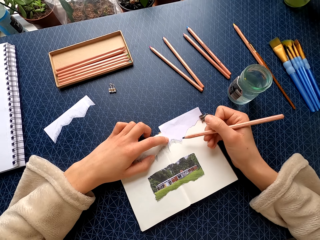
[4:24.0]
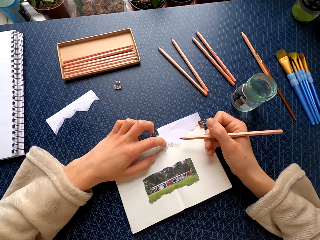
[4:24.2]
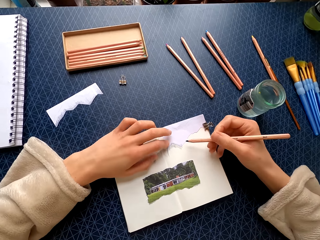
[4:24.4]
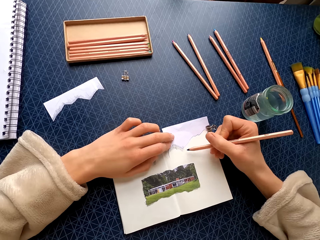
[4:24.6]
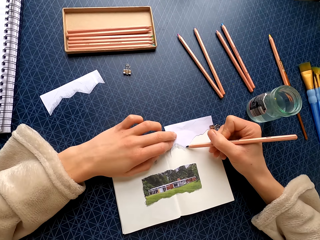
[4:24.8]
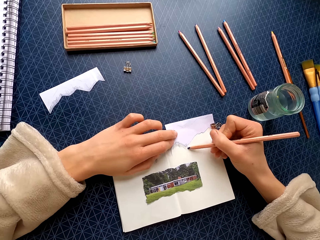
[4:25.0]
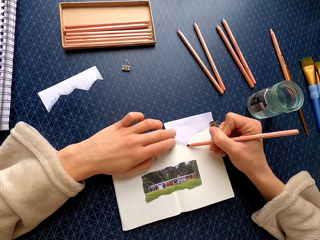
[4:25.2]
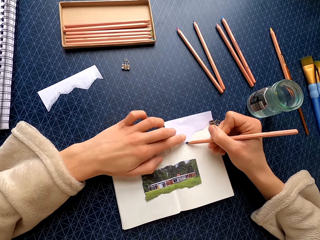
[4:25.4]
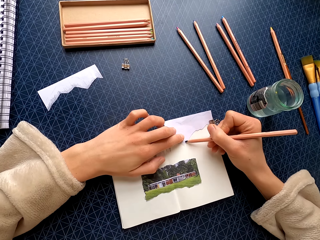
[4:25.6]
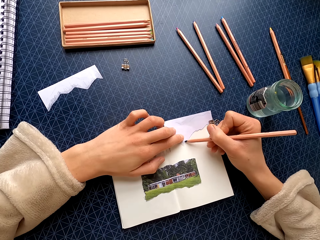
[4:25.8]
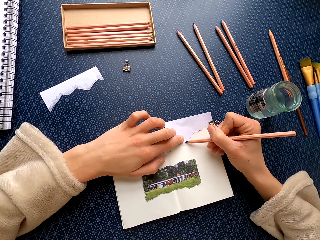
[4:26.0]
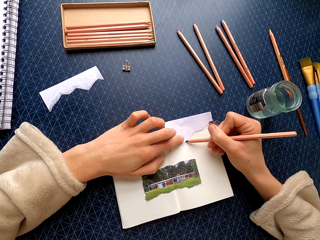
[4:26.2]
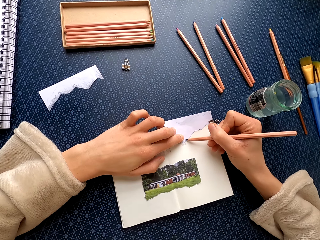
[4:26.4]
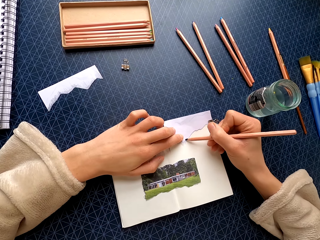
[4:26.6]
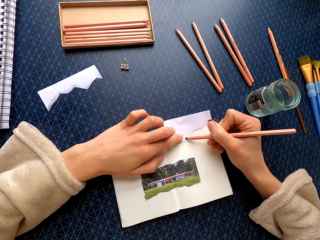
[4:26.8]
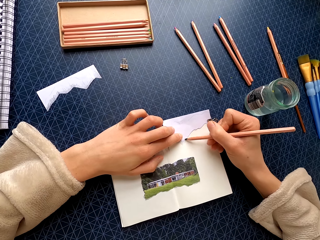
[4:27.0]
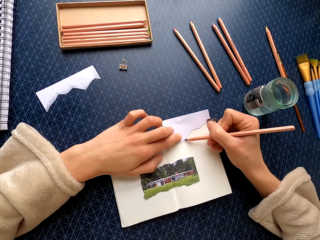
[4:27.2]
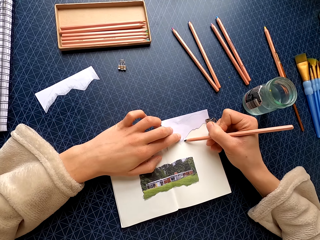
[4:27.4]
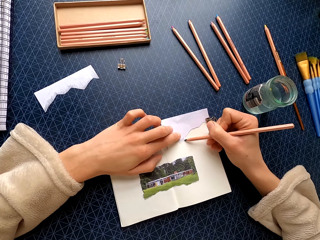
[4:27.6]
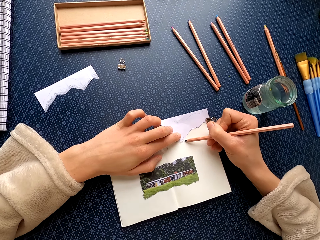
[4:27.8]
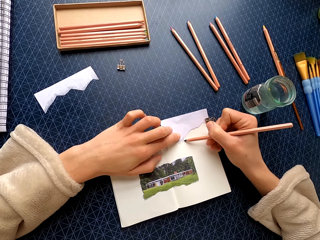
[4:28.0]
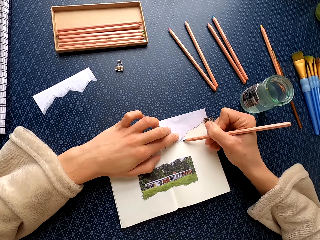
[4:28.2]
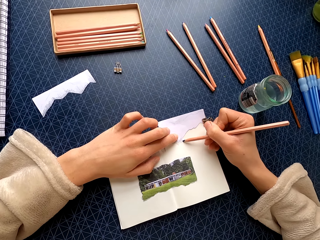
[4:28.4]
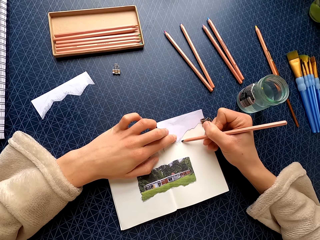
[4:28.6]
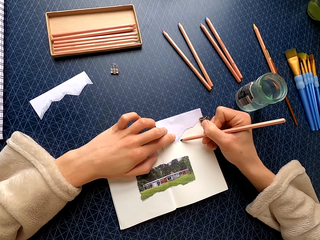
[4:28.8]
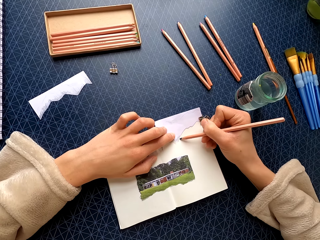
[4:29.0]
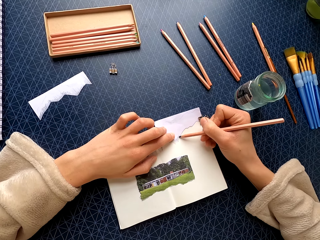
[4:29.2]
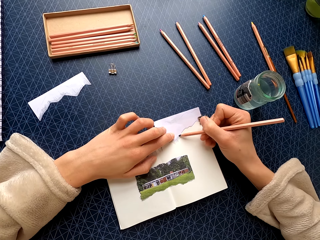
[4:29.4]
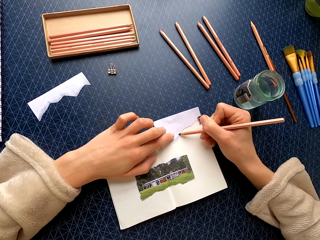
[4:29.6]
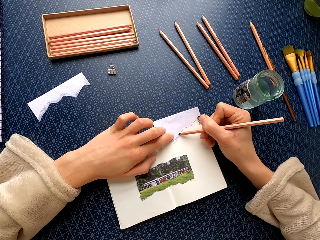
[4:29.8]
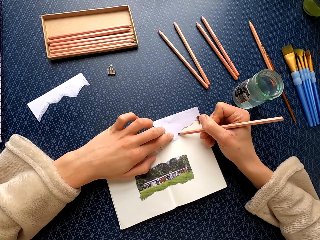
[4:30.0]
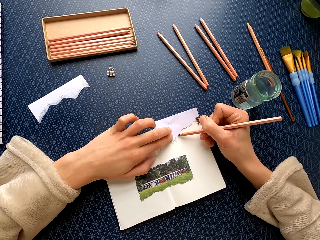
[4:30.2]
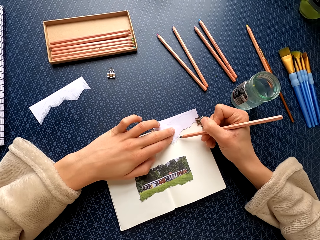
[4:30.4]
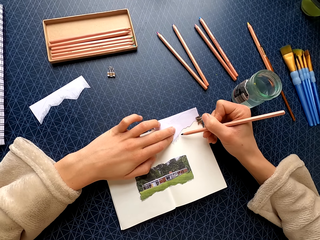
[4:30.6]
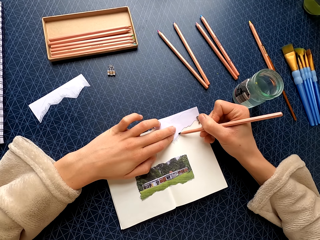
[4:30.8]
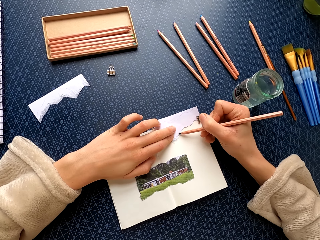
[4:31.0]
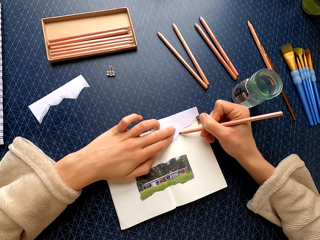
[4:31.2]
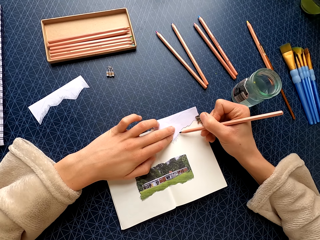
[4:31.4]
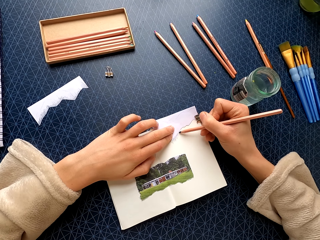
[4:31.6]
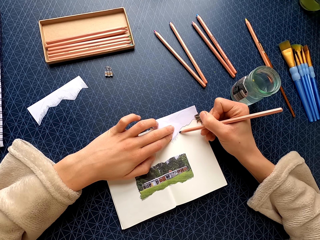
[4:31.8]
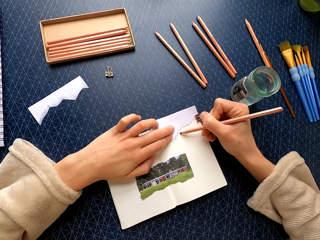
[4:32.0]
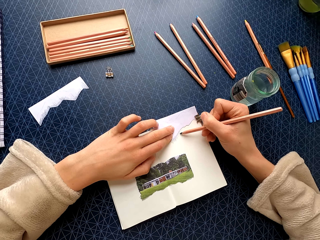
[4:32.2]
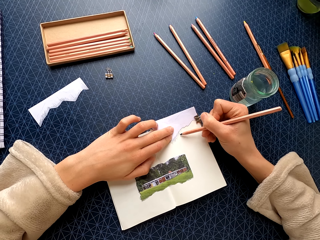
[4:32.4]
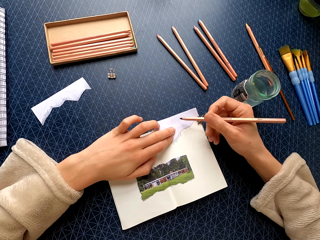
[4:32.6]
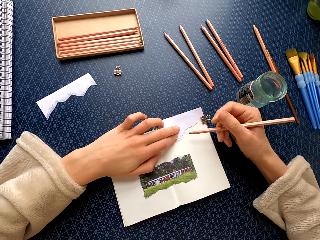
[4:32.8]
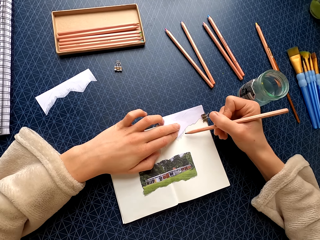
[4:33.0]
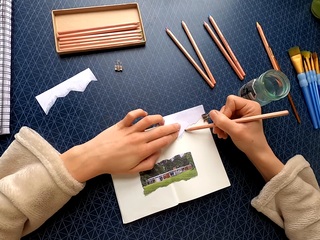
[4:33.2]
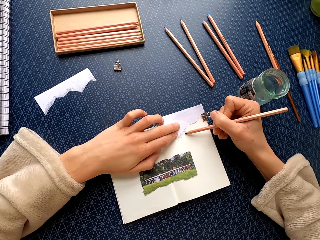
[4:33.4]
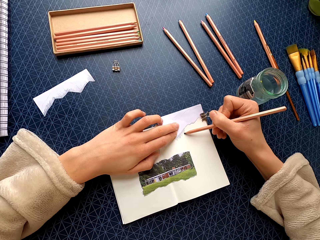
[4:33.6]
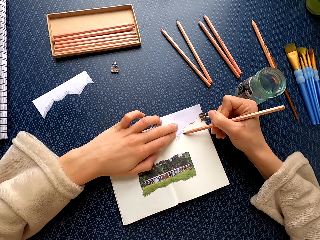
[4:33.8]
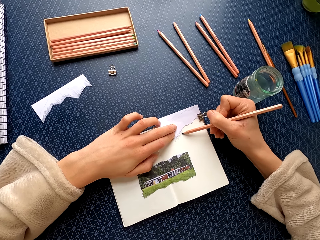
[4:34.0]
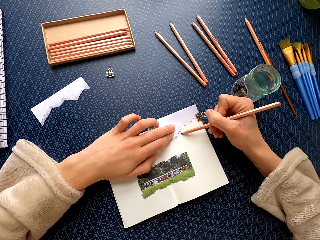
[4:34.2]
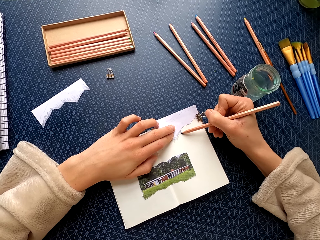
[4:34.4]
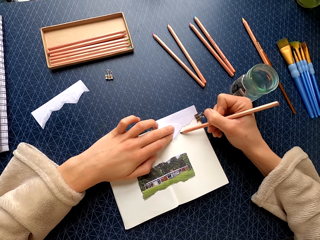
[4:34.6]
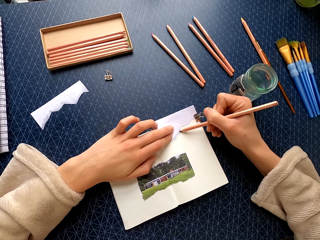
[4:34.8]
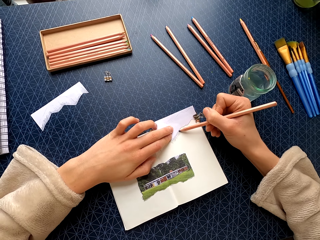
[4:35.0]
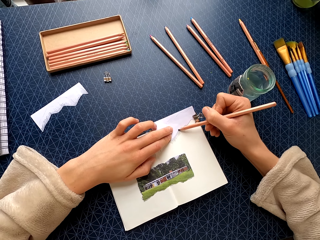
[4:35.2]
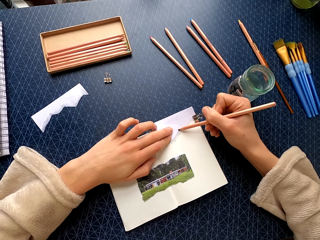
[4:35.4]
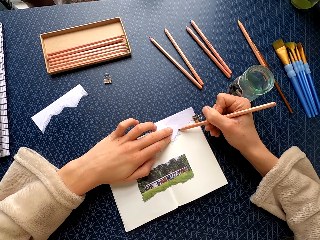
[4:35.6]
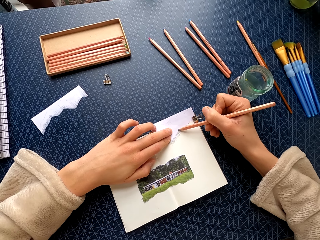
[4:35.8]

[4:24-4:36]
The camera wearer holds the piece of paper with her left hand. She colors the book with the pencil.

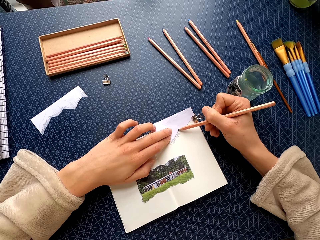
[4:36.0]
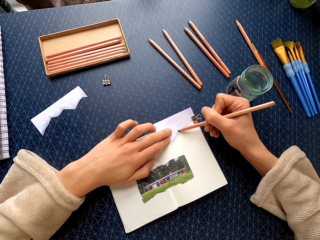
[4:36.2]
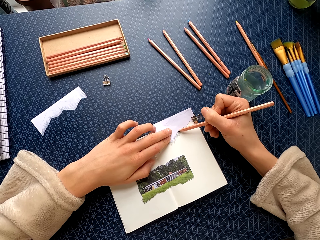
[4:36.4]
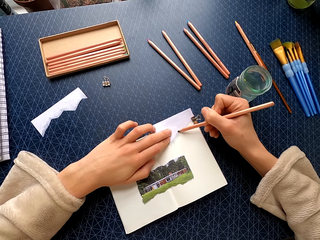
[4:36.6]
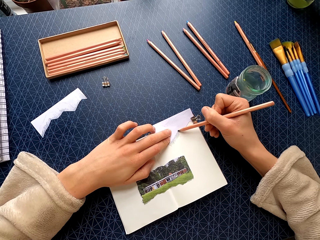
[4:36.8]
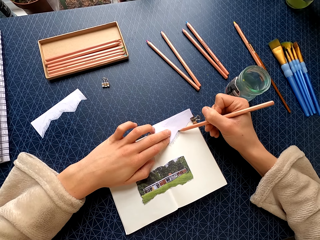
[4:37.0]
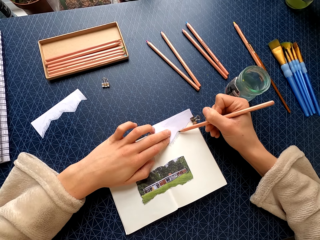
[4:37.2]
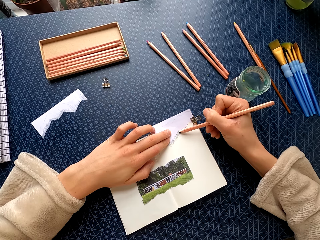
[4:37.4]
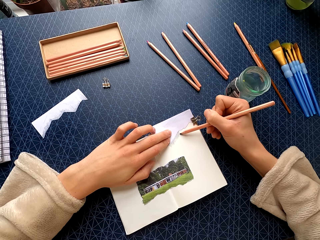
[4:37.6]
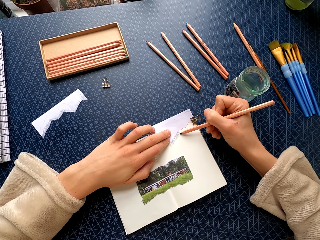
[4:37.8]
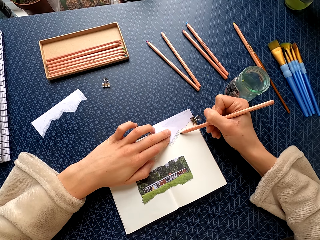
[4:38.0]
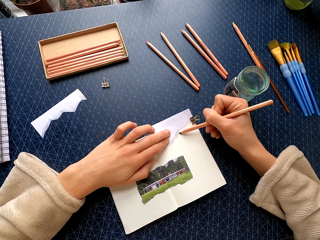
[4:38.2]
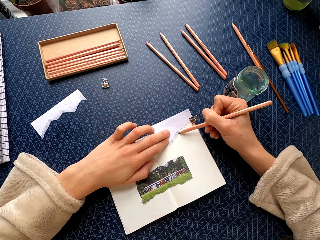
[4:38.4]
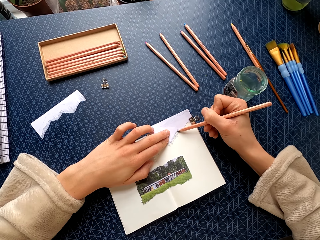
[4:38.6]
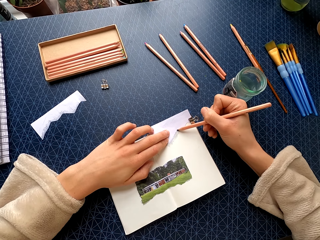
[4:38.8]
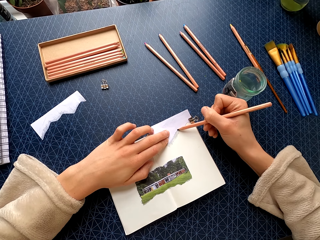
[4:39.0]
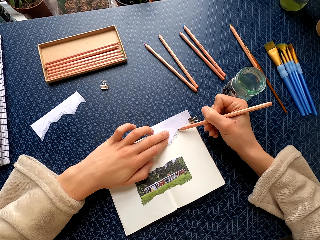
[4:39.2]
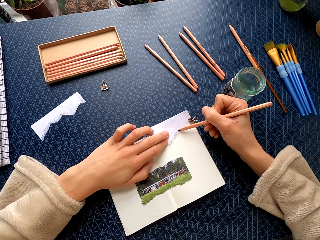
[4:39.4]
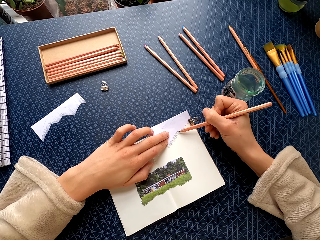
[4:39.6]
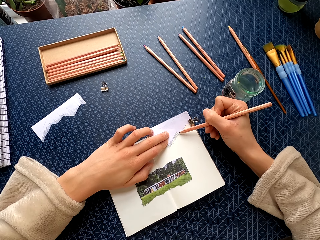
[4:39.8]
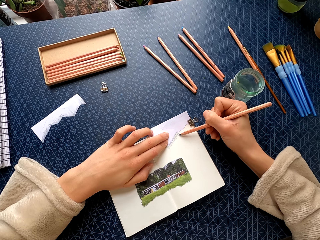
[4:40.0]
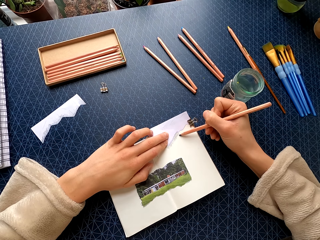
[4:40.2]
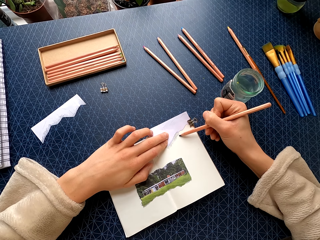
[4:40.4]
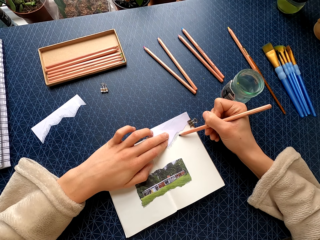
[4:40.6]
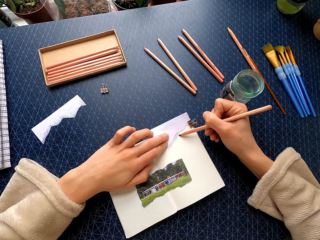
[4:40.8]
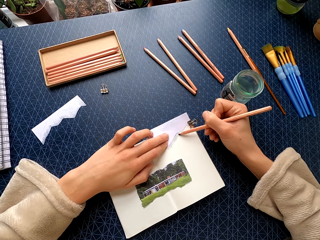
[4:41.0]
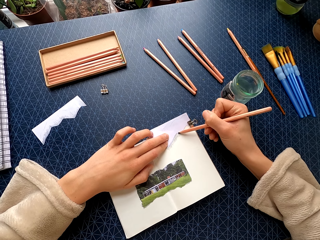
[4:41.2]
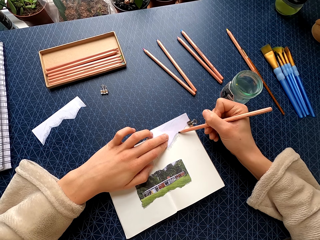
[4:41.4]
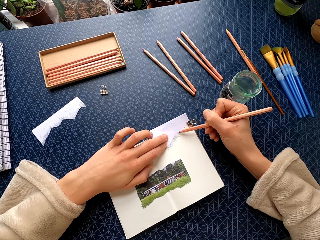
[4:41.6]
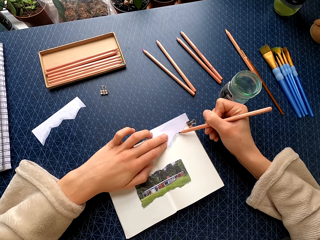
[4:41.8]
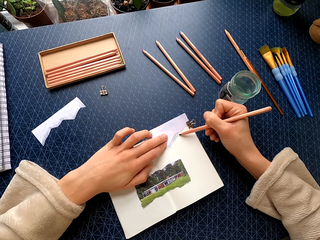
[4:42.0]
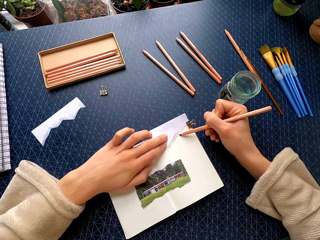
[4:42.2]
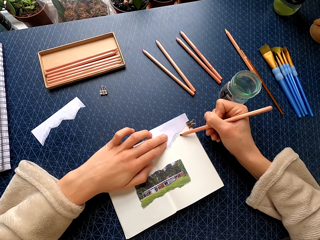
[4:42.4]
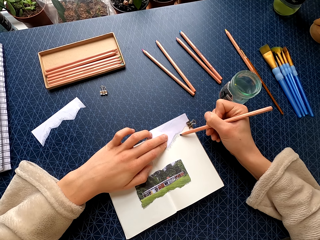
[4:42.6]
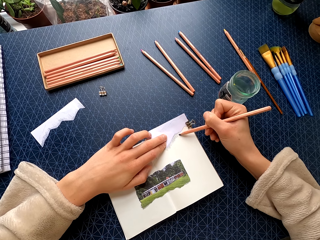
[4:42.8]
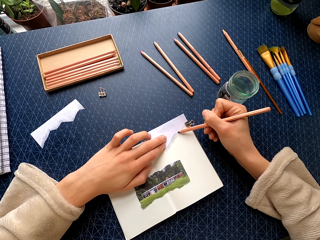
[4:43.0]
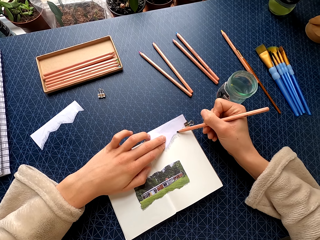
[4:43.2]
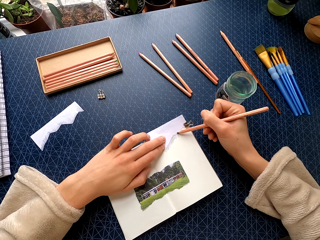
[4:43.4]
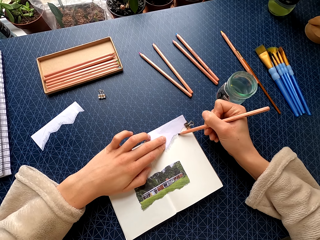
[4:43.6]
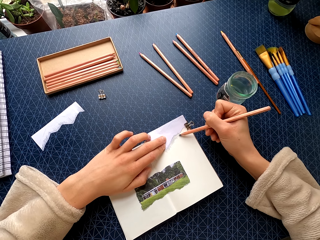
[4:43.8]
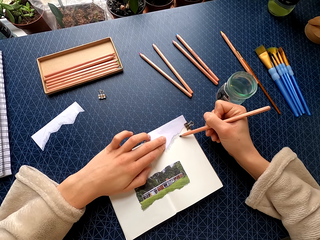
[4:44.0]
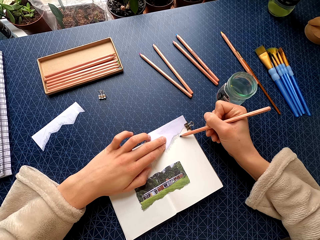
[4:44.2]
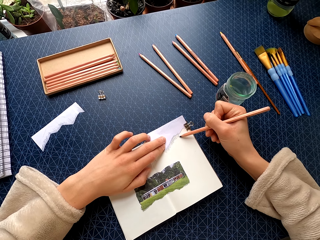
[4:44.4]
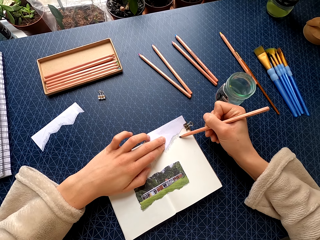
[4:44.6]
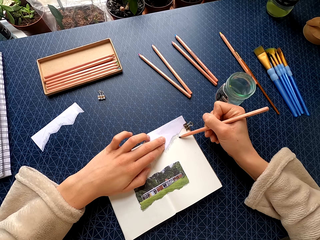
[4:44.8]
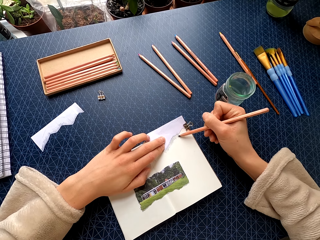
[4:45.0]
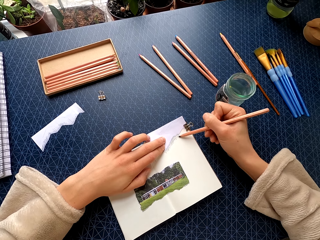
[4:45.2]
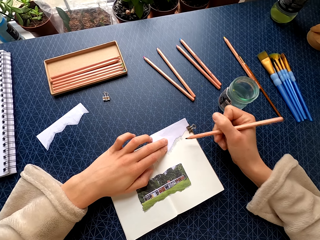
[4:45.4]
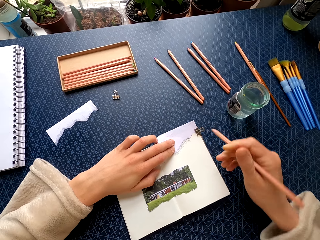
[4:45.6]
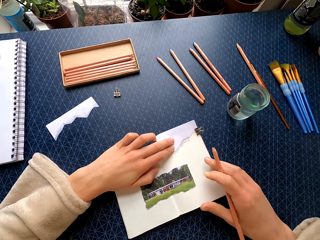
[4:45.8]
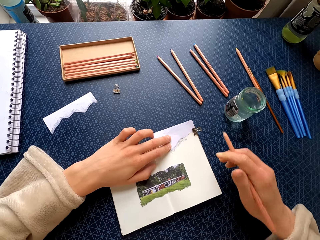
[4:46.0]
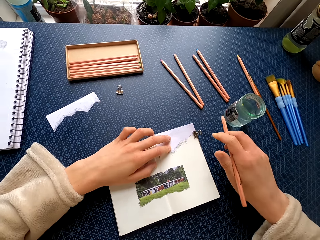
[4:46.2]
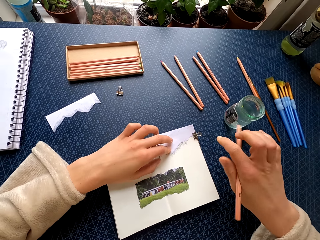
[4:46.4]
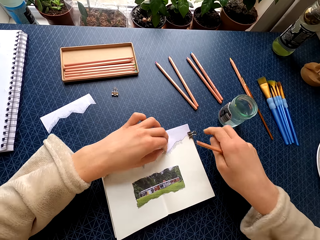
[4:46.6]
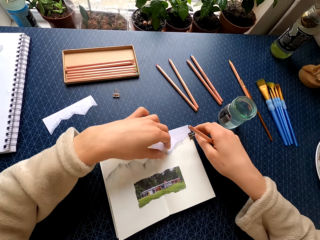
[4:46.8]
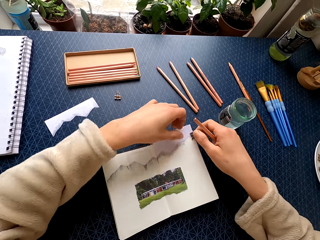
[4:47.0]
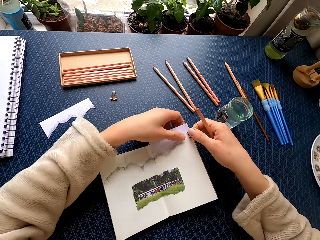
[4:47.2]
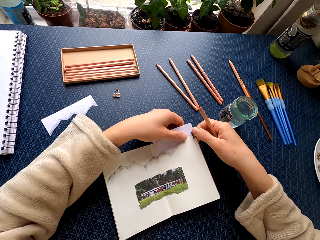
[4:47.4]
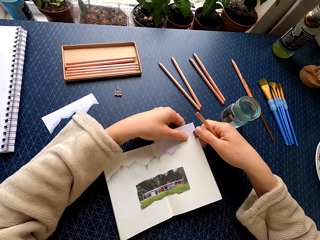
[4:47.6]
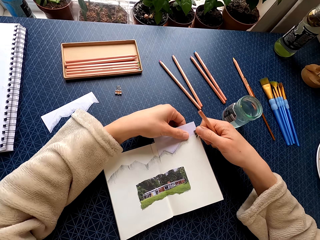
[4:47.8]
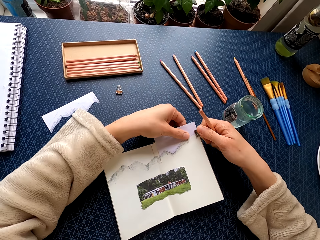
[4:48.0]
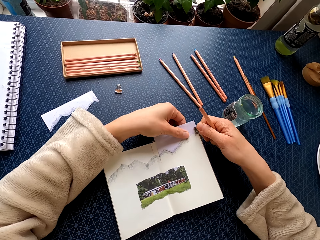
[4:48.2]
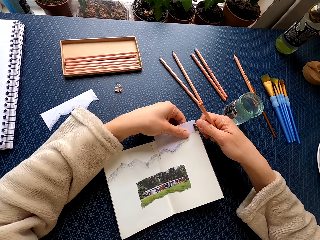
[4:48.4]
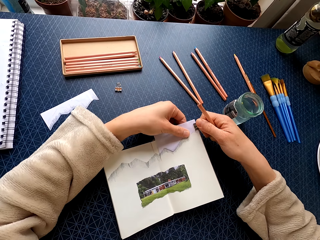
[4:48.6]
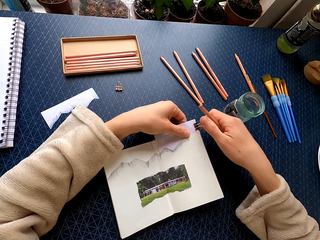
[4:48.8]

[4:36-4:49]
The camera wearer moves her hands. She lifts the page of the book. She moves the clip on the piece of paper.
